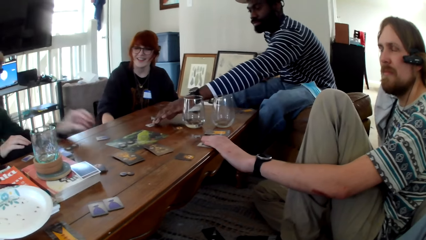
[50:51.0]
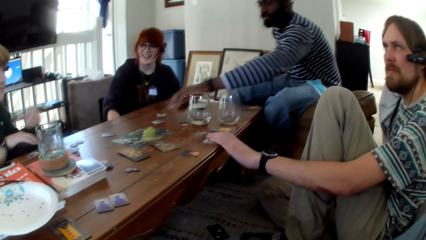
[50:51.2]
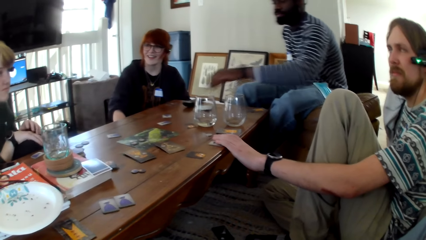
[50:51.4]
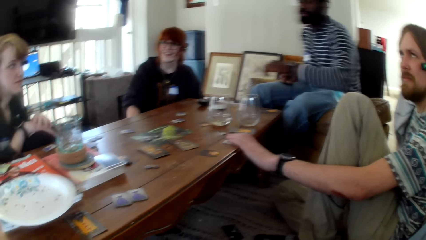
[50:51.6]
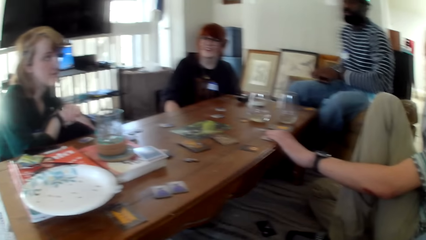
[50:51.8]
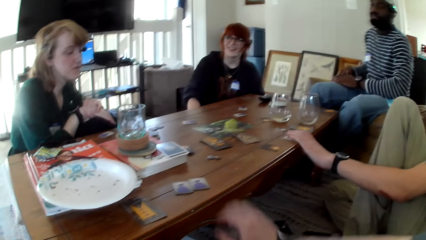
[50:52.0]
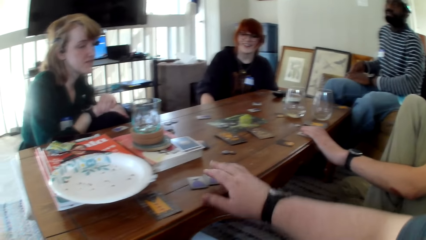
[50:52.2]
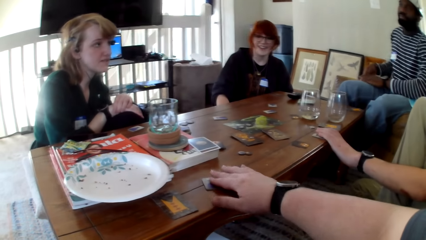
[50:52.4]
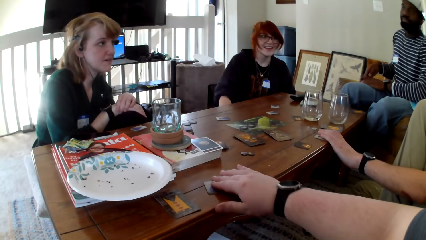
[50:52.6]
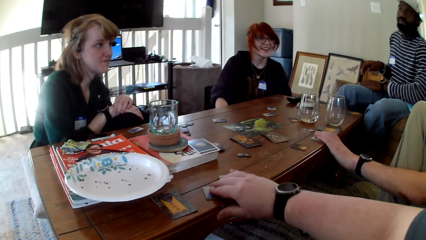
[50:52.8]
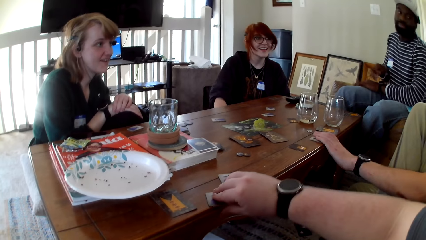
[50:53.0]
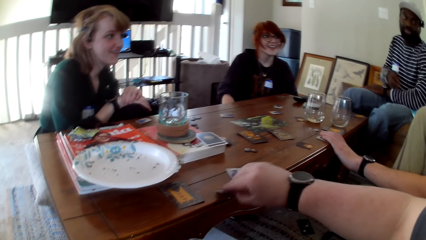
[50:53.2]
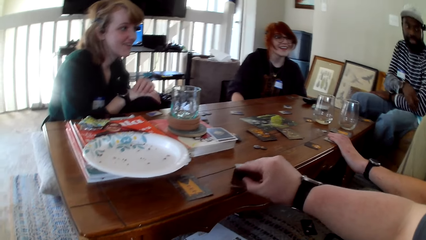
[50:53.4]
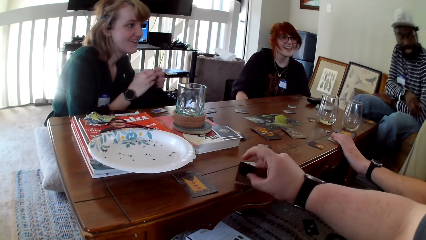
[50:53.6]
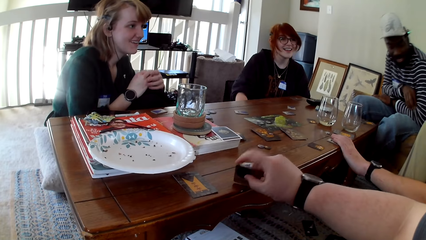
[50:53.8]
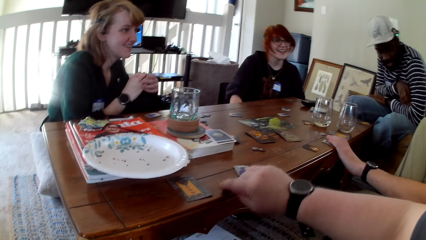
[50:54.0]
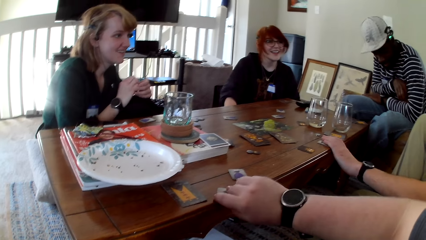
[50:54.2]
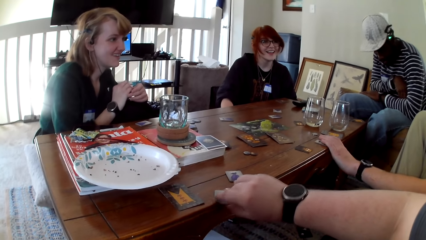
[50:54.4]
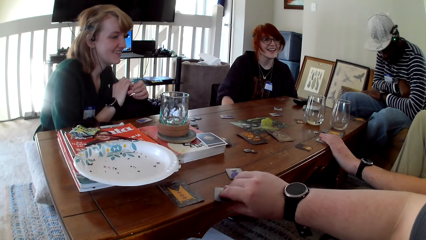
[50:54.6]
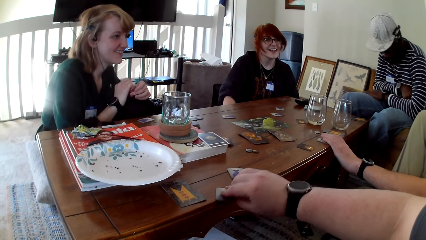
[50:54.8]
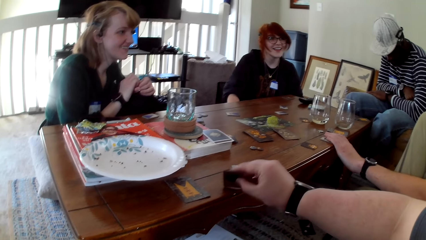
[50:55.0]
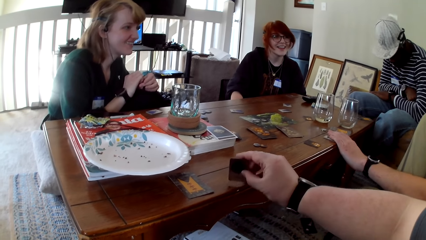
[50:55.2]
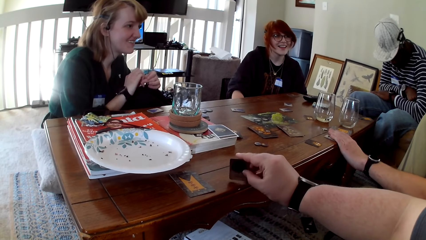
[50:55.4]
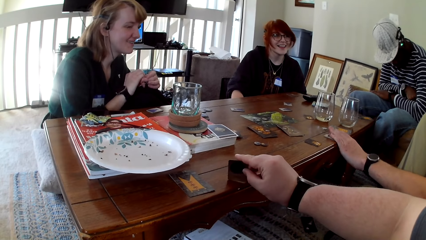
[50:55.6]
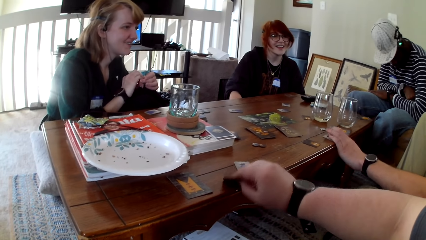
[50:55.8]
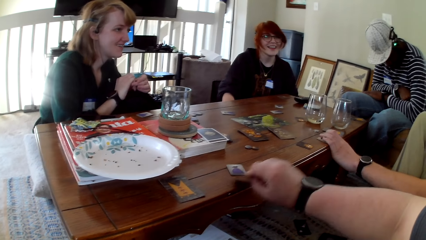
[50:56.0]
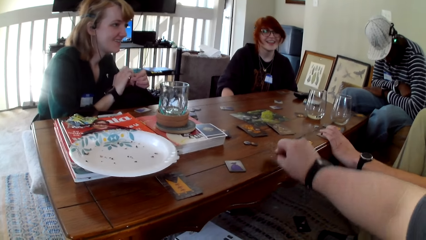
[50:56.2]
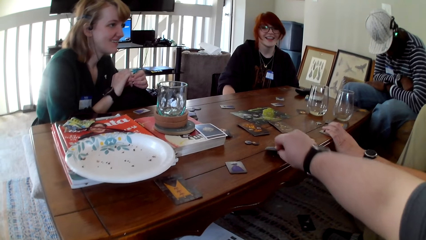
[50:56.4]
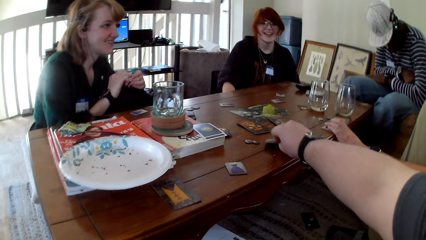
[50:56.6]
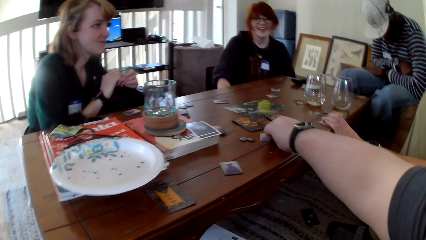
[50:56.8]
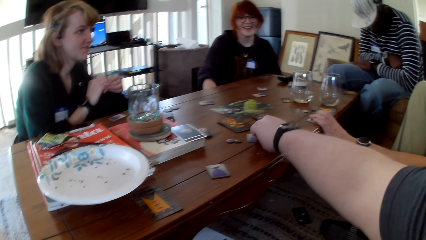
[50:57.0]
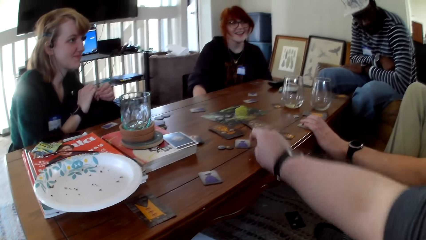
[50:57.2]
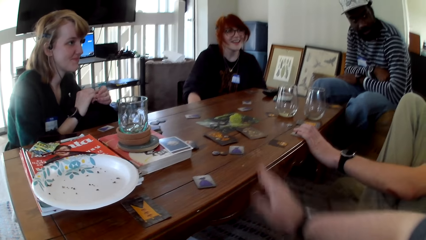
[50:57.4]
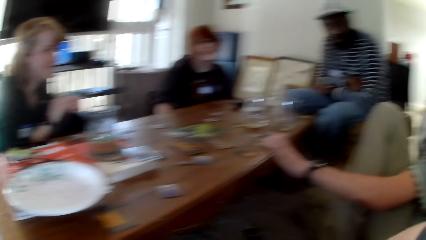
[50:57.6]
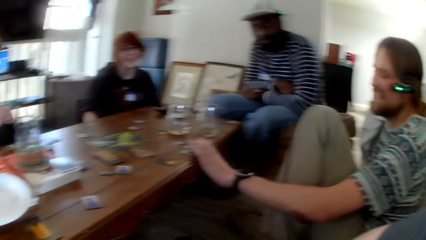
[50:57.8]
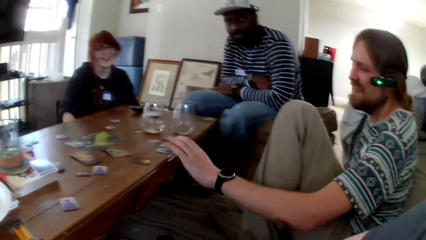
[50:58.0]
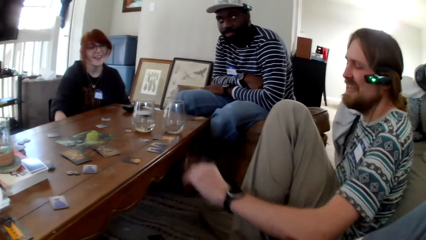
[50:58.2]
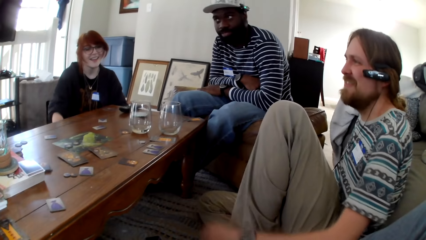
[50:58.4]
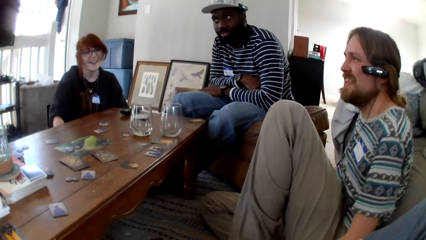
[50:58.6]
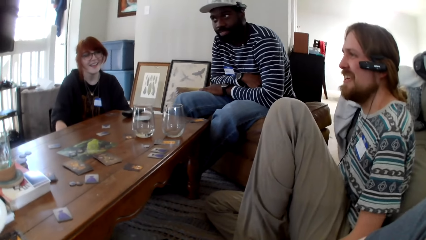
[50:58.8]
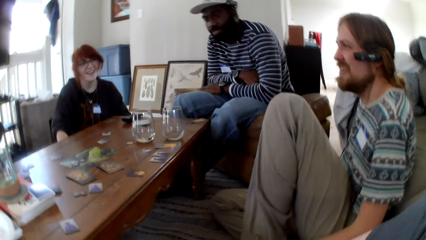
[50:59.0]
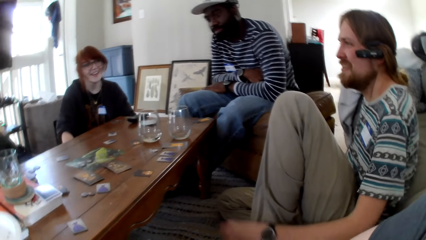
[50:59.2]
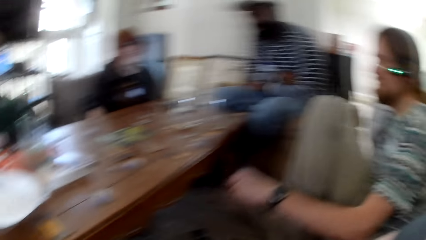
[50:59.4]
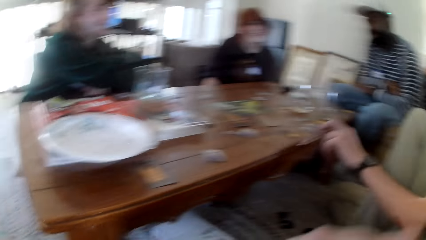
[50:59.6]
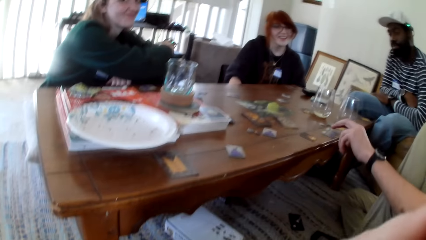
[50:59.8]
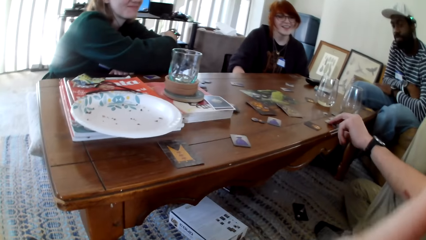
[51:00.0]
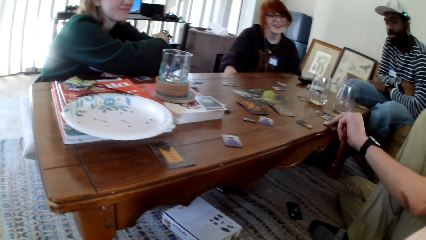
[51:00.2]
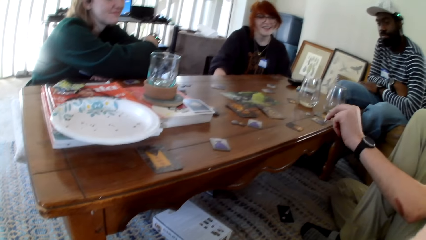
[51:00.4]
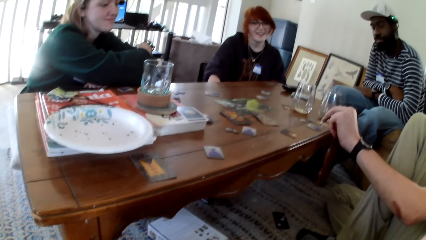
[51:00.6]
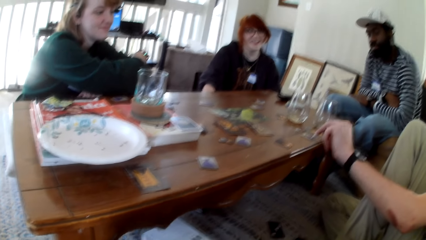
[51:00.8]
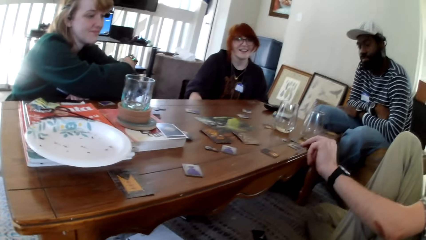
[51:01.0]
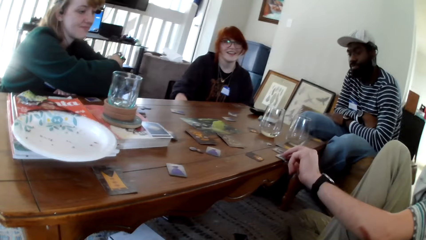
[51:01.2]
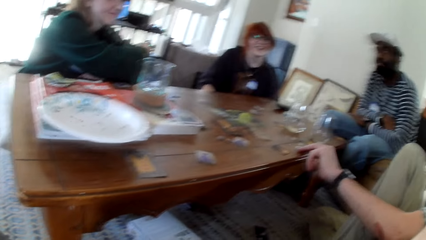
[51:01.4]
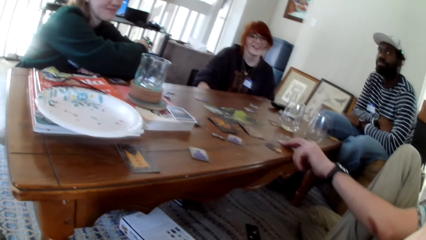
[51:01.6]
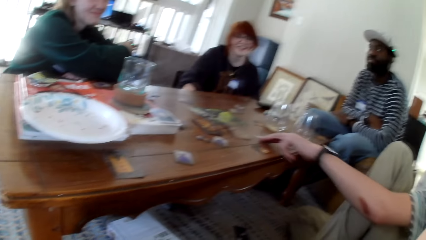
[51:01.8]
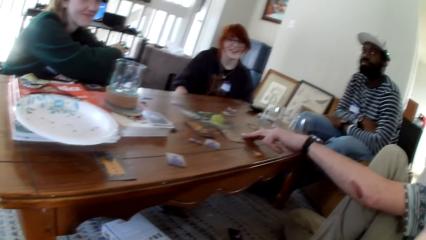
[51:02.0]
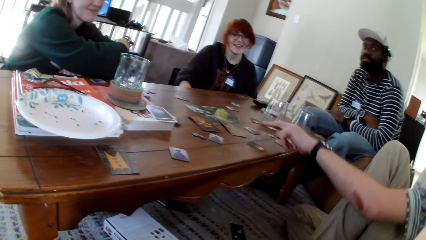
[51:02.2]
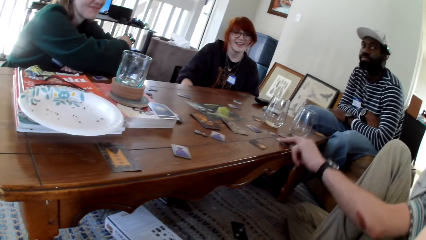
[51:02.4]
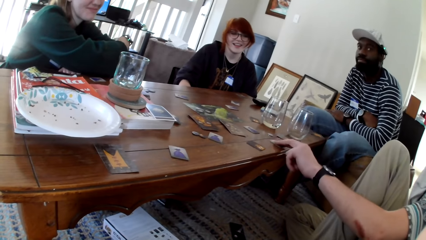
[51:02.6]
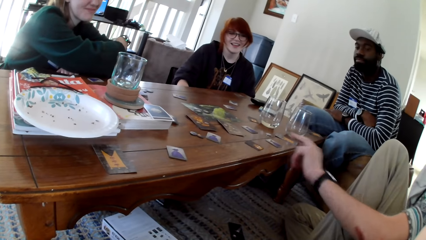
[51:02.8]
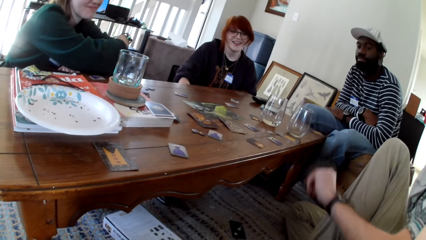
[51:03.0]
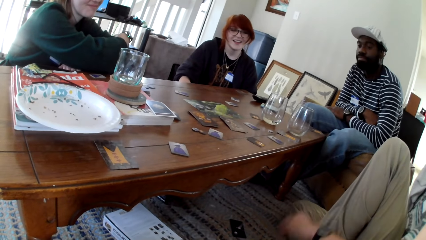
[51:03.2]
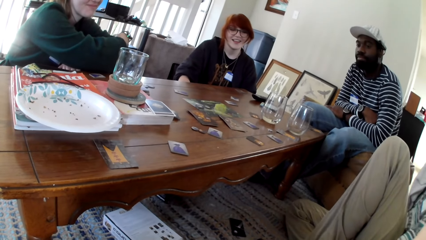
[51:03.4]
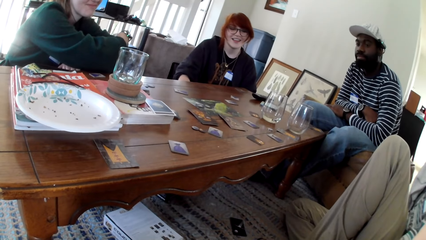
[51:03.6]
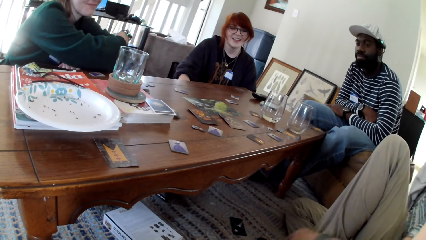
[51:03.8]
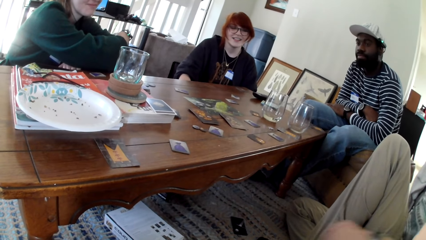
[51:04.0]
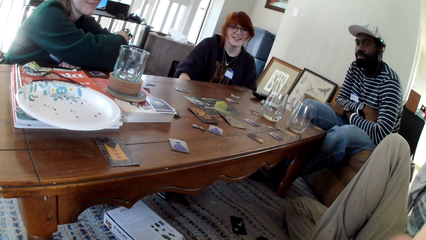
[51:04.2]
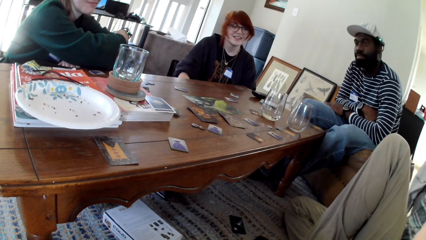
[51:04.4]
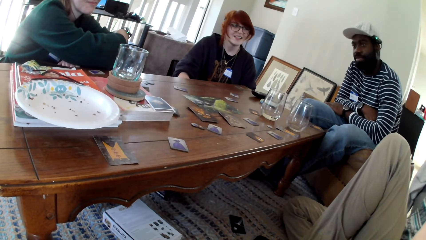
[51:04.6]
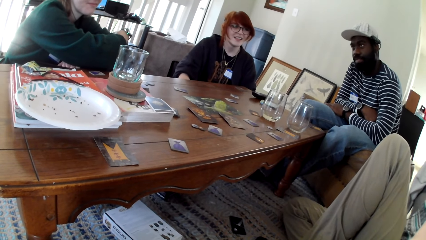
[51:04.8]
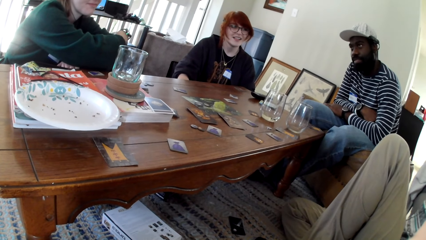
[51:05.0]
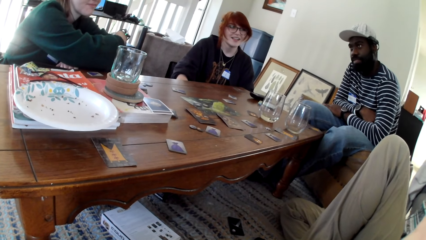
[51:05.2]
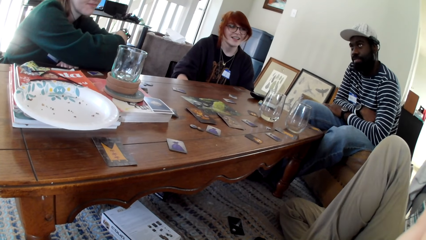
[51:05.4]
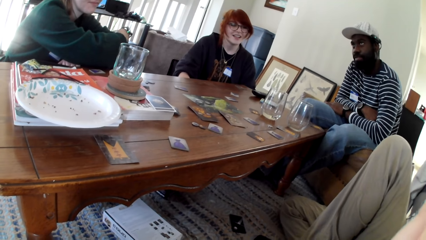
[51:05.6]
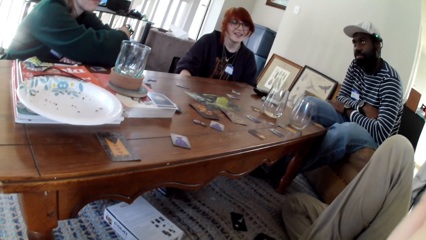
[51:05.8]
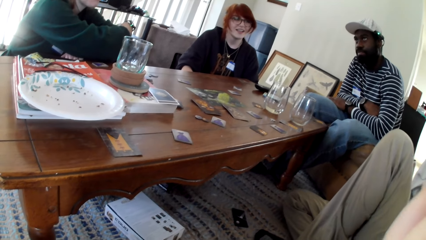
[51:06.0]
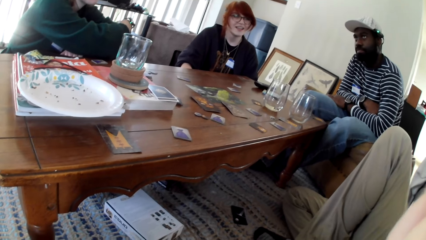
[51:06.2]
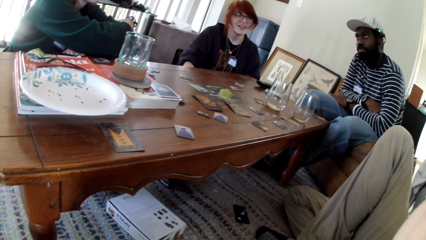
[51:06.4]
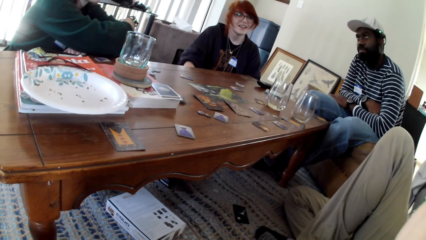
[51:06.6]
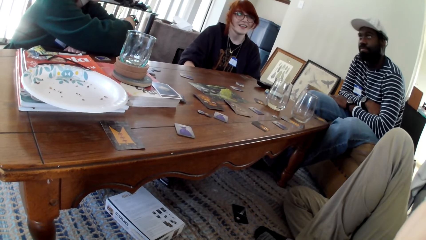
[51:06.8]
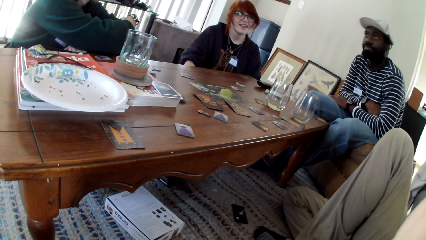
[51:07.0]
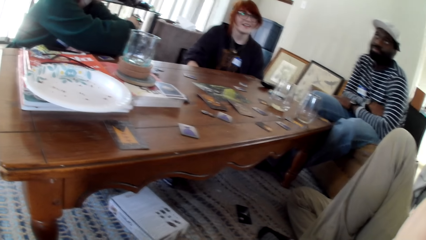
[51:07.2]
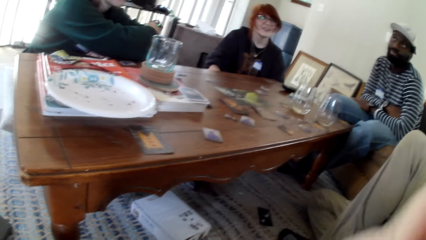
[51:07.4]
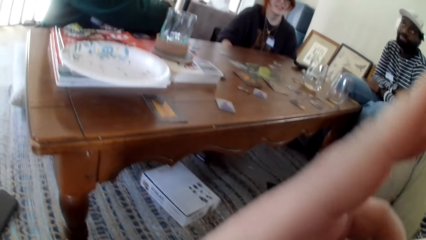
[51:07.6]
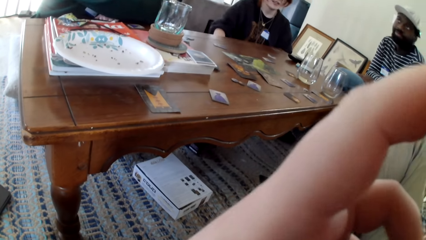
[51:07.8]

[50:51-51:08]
A woman and a man put a card on the table. A person pushes the card on the table. The camera wearer pushes the card on the table. They check the card on the table. They put the card on the table and push the card on the table. Another man talks to the first man, the woman, another woman and the camera wearer. Another person pushes the card on the table. The camera wearer converses with the first man, the other man, the other woman and the first woman. The other man talks to the first man, the first woman, the other woman and the camera wearer.
